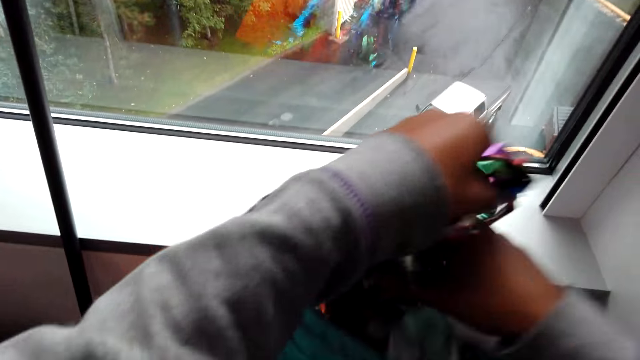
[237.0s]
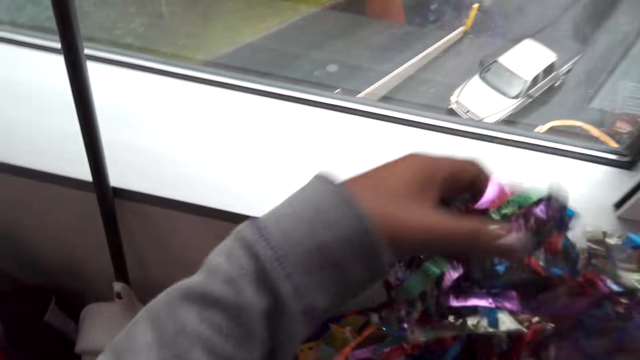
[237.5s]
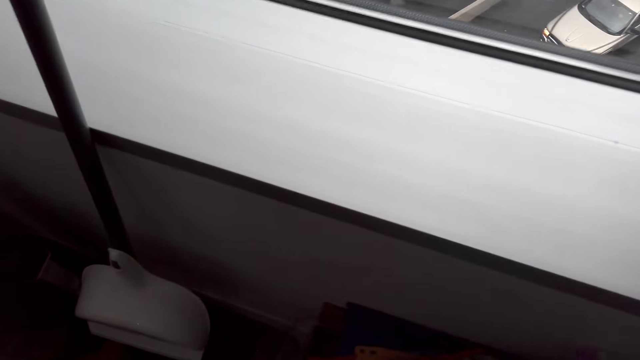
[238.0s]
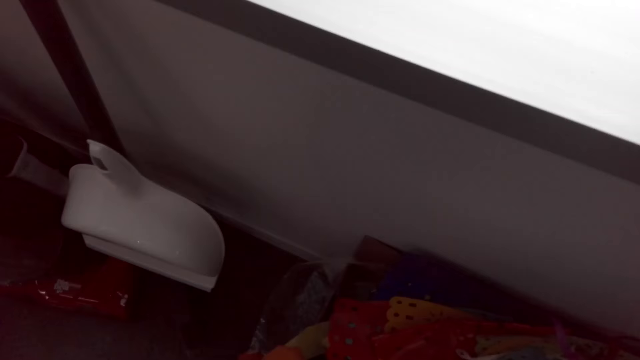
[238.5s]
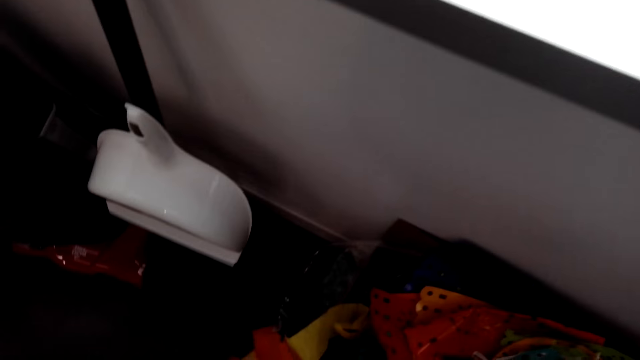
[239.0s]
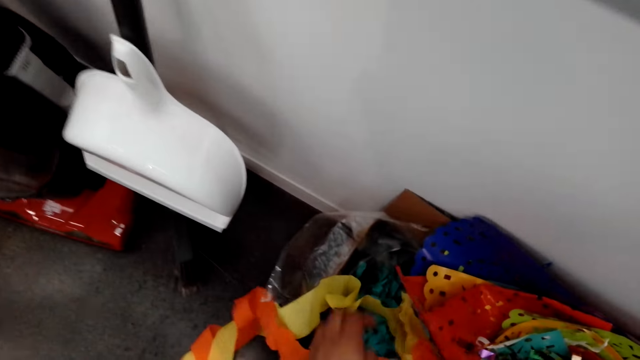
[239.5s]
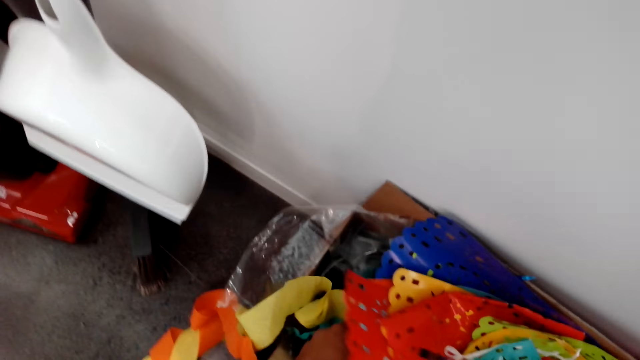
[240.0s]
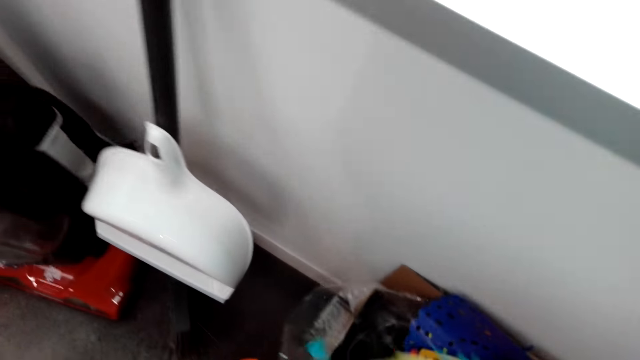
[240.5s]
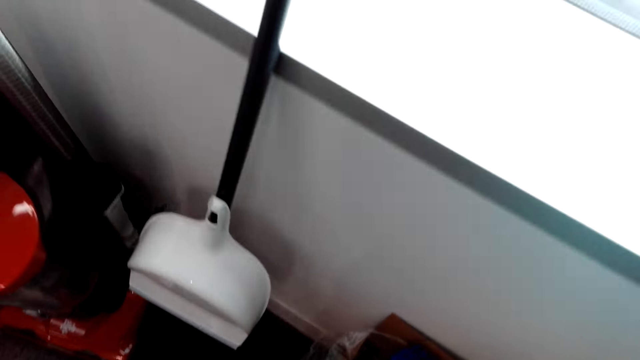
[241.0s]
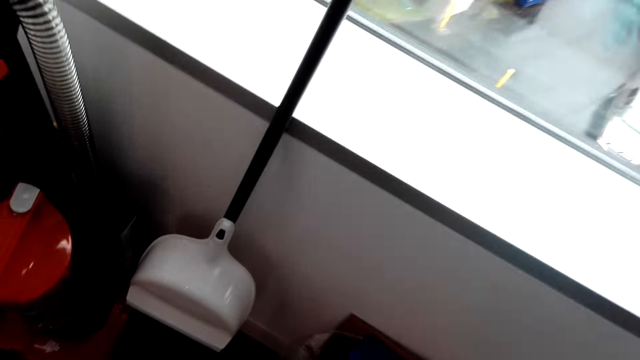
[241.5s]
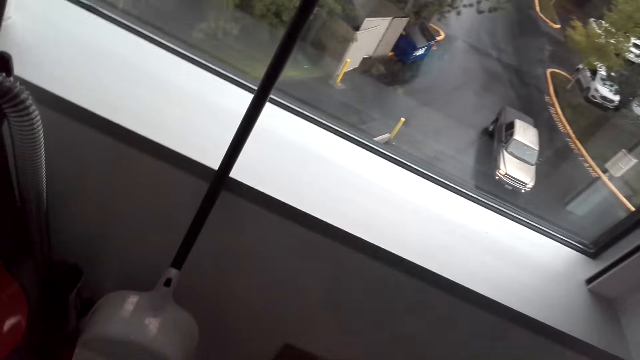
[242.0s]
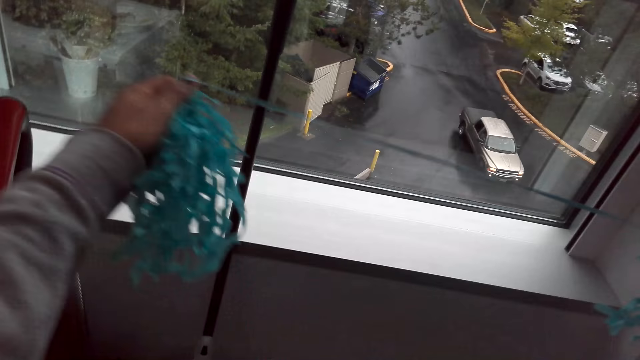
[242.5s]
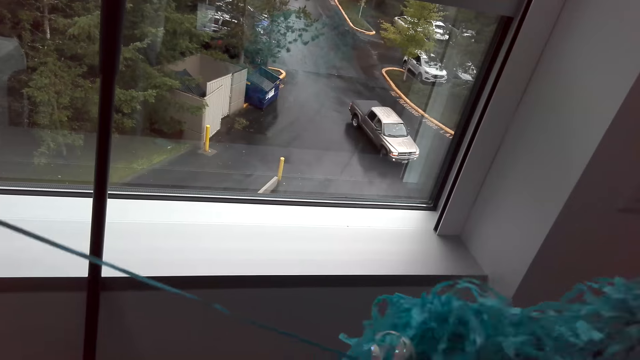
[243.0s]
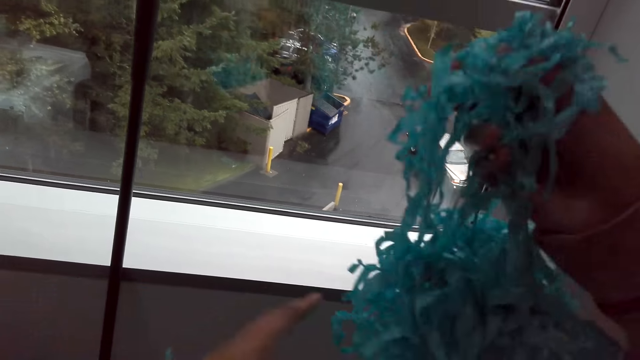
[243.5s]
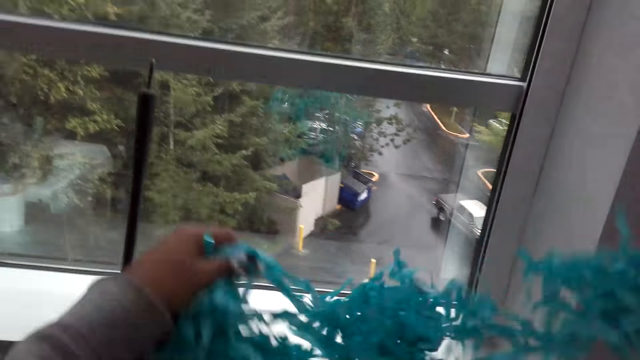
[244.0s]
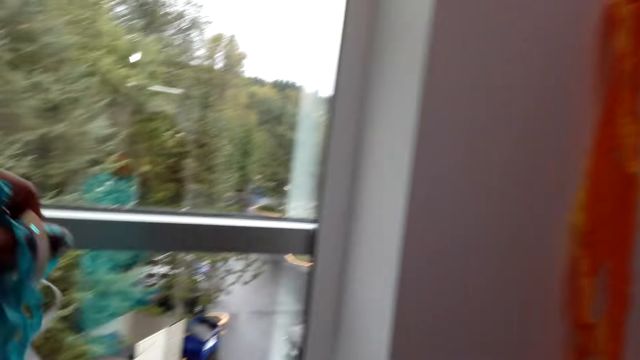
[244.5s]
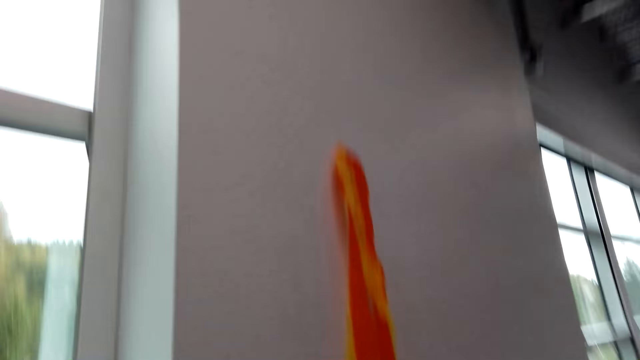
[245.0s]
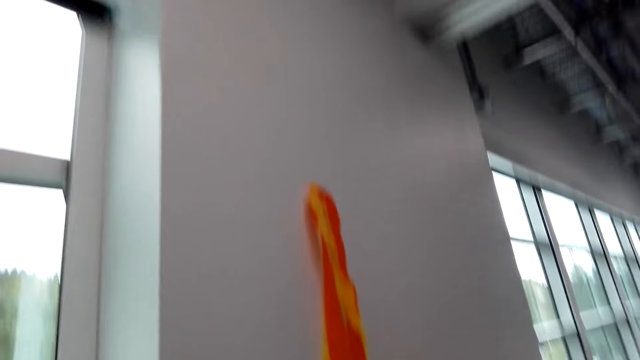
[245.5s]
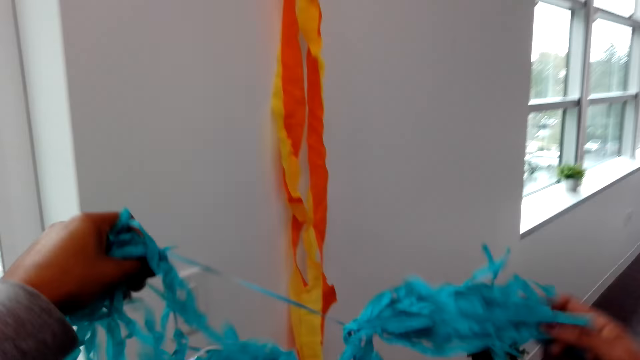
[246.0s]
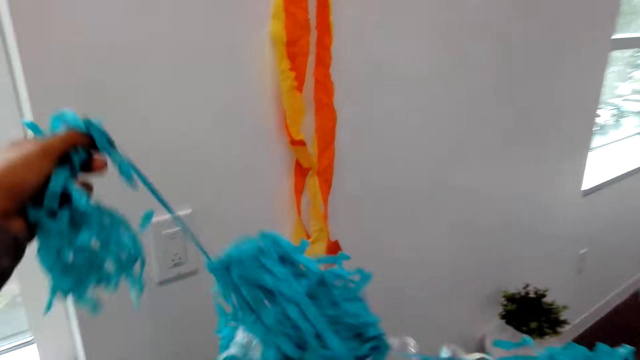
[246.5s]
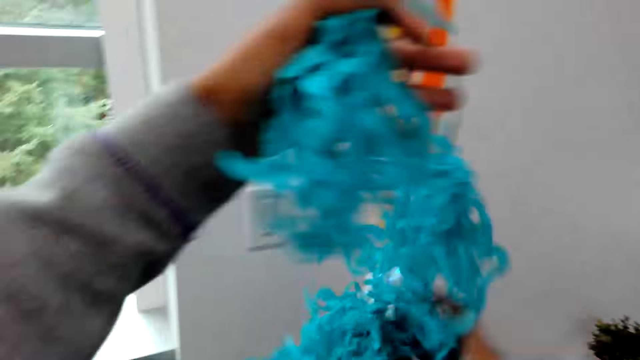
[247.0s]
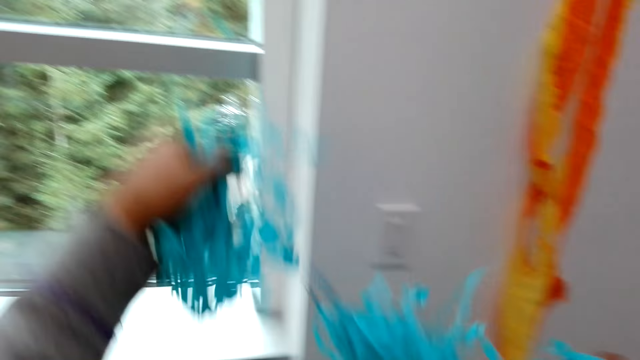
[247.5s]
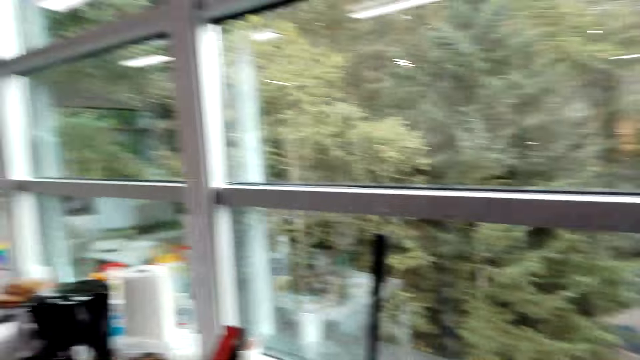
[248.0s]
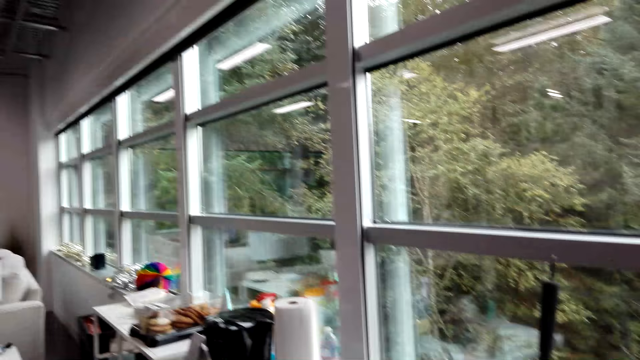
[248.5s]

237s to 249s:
The camera wearer puts back the tinsel and garland or ribbon in the carton. They pick up blue decorations from the carton. They hold the ribbon. They straighten the blue decorations. They move the ribbon.

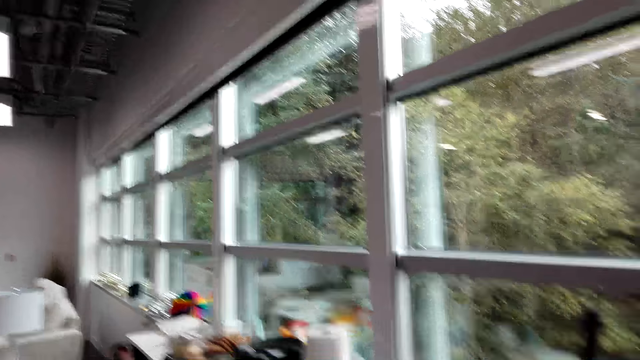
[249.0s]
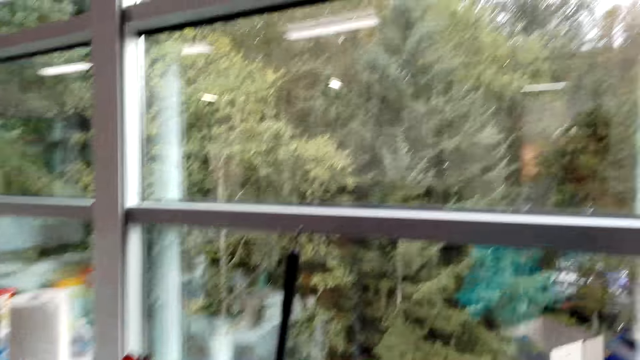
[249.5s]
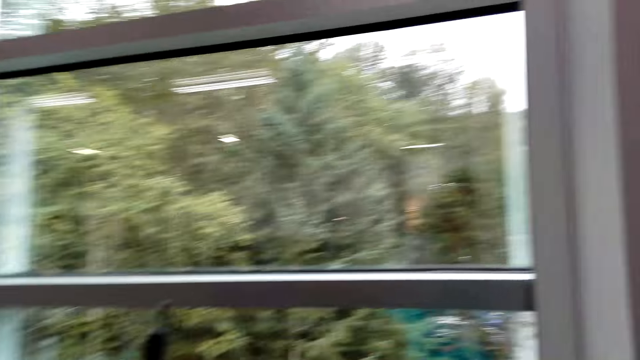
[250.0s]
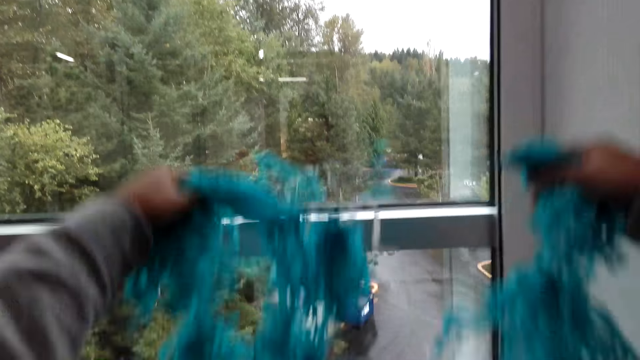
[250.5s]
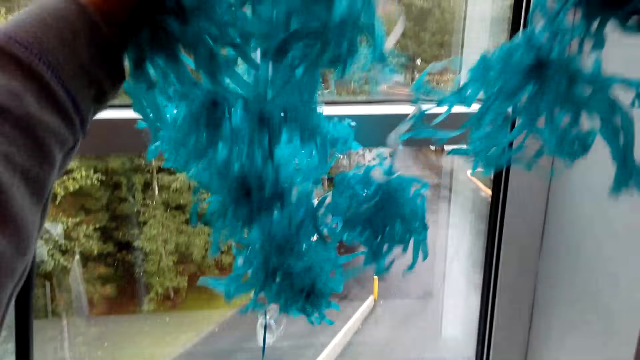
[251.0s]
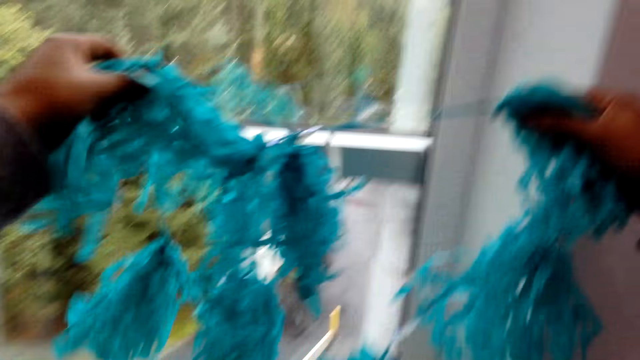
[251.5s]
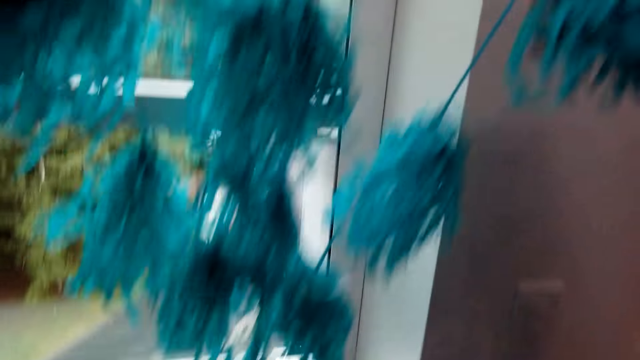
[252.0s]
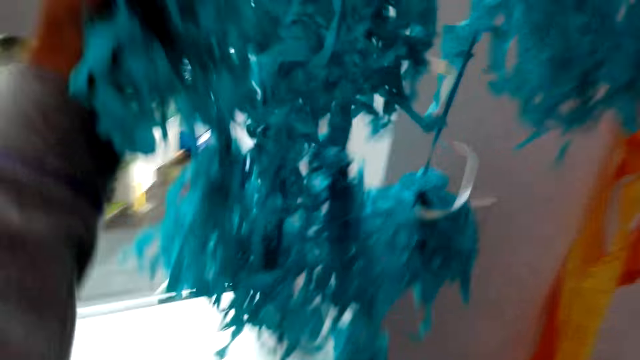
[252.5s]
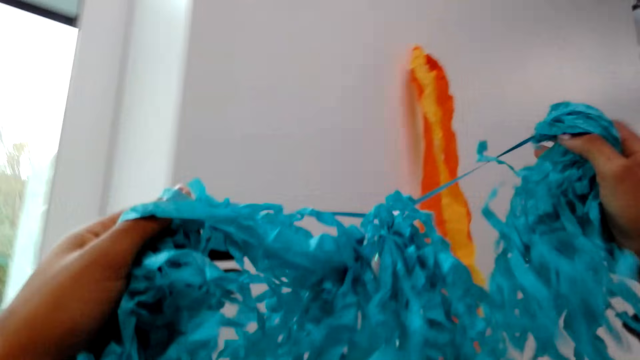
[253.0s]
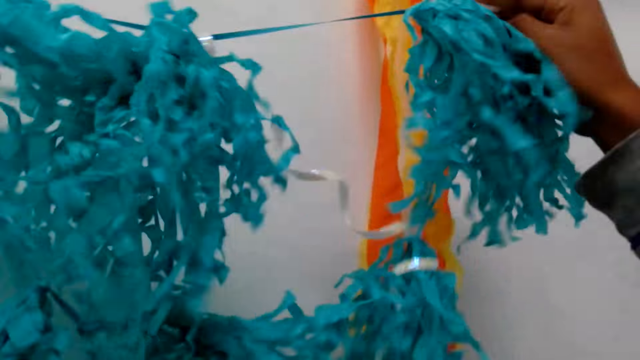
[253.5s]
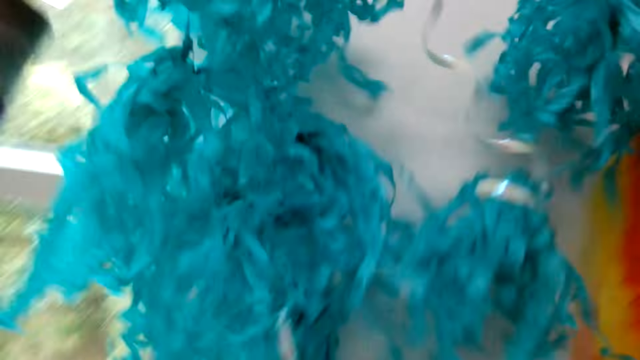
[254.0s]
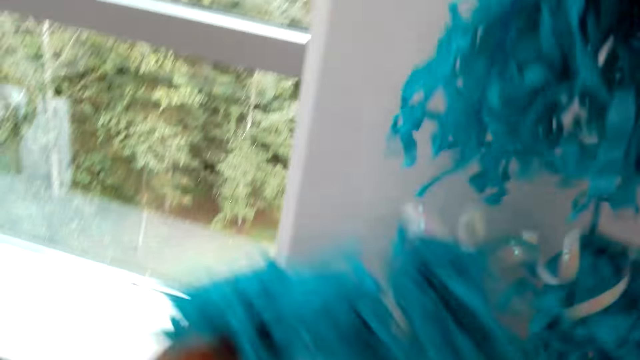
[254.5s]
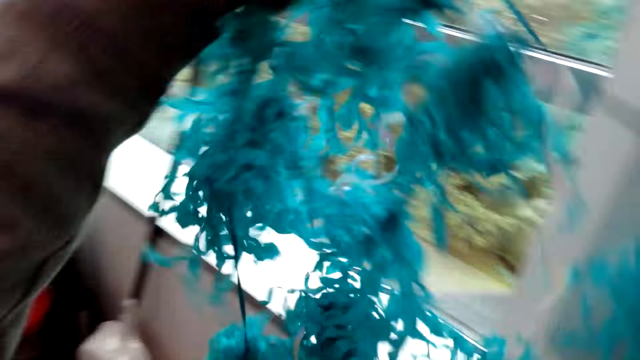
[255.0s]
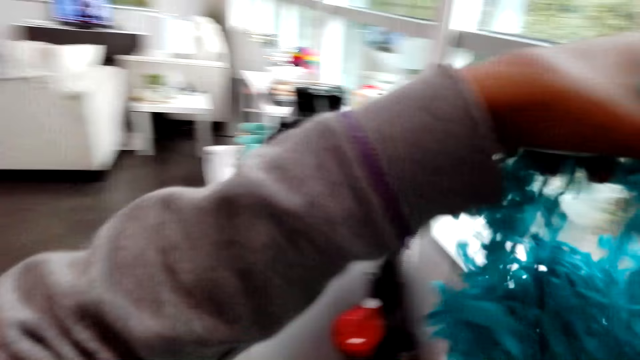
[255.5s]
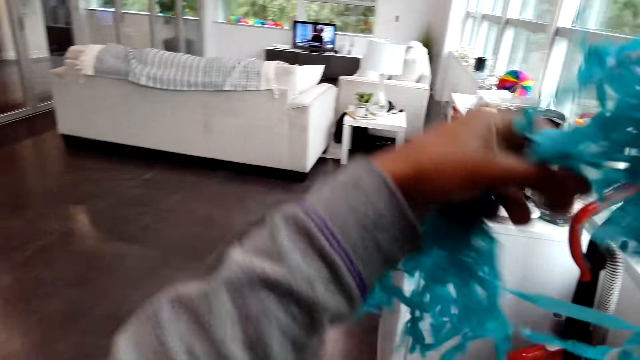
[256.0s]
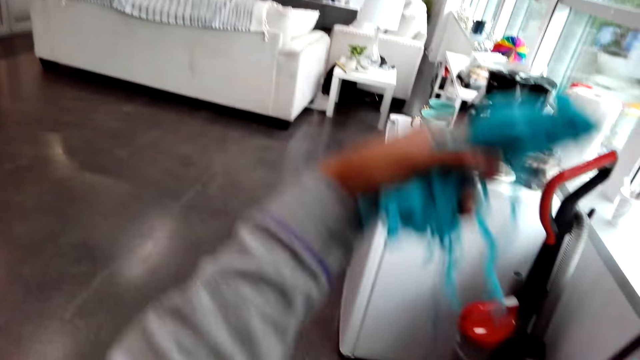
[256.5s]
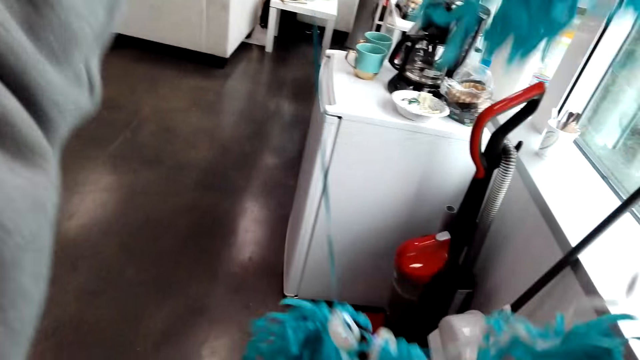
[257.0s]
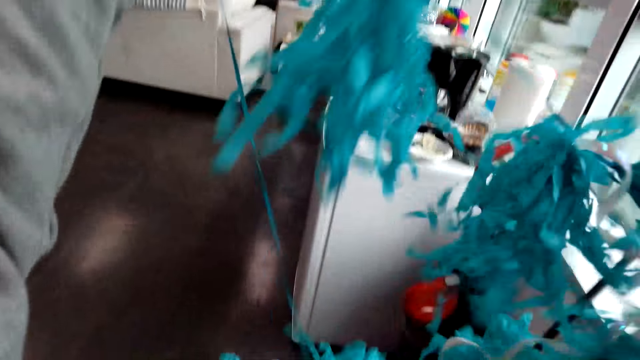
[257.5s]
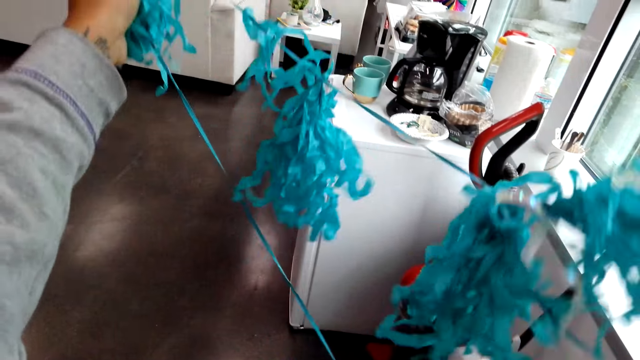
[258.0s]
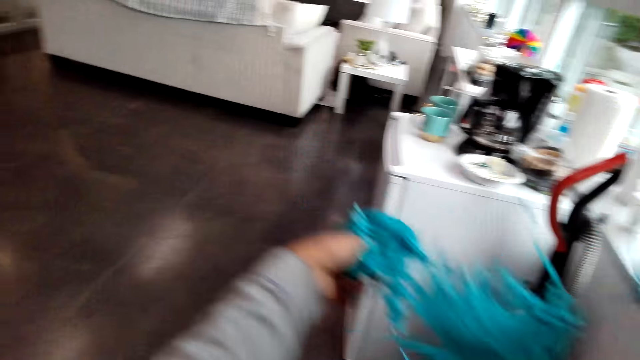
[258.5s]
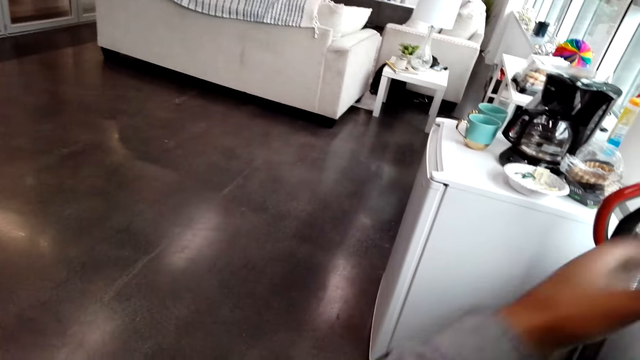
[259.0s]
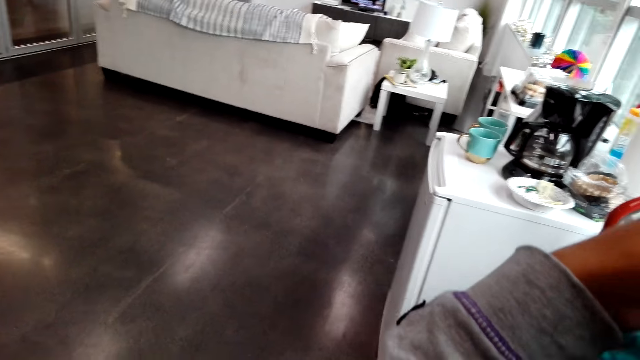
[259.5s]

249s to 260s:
The camera wearer lifts the ribbon.
